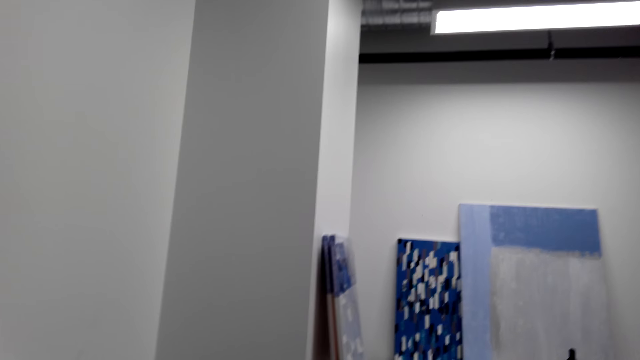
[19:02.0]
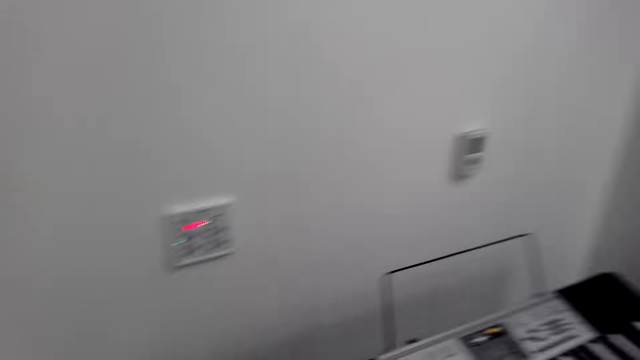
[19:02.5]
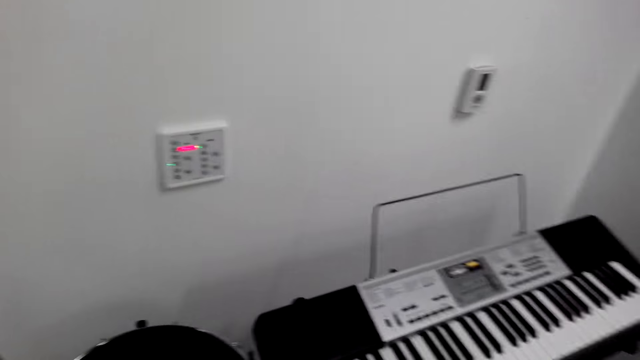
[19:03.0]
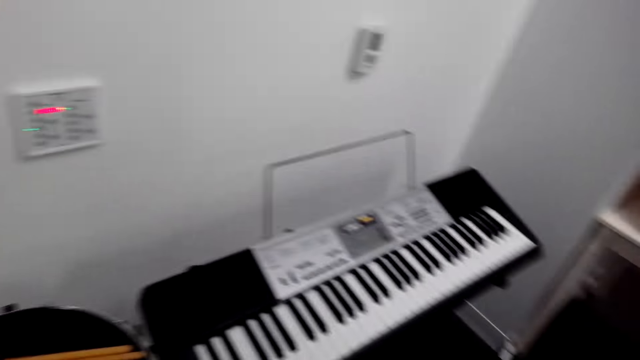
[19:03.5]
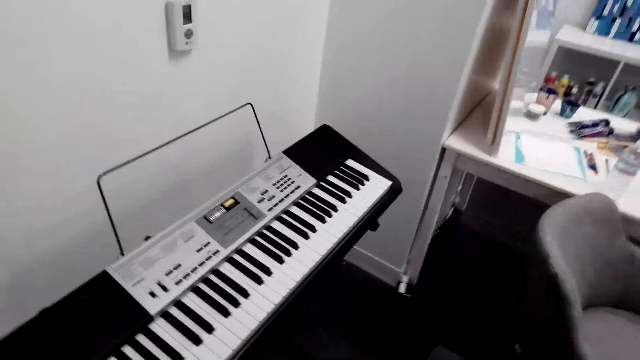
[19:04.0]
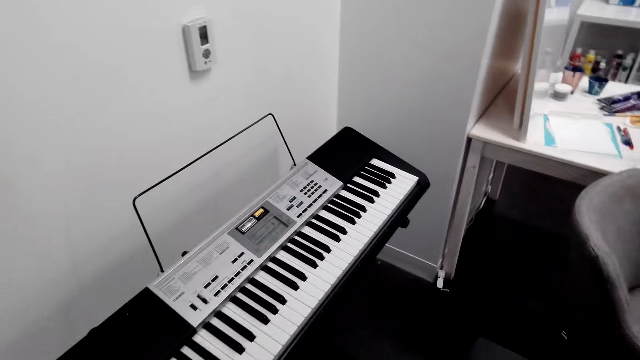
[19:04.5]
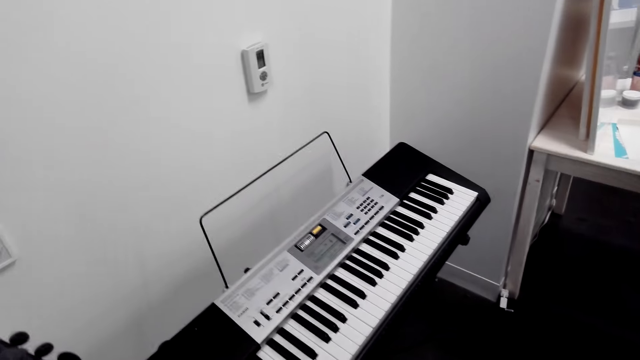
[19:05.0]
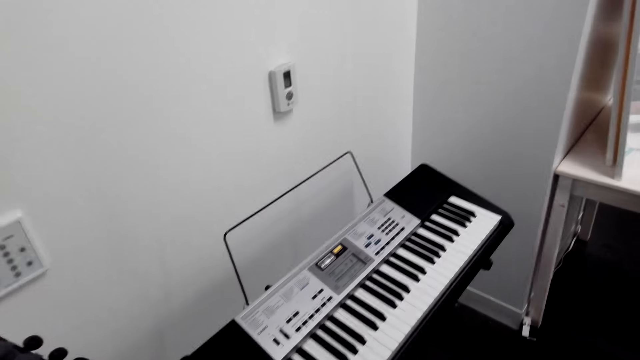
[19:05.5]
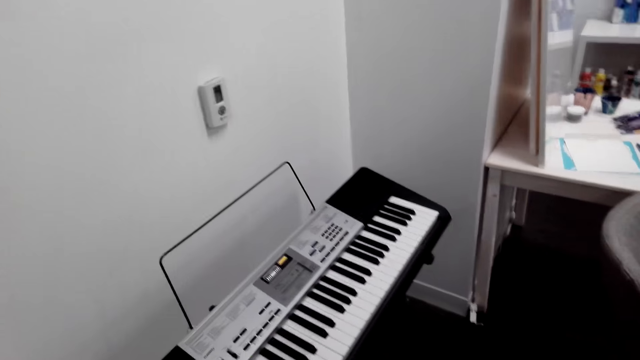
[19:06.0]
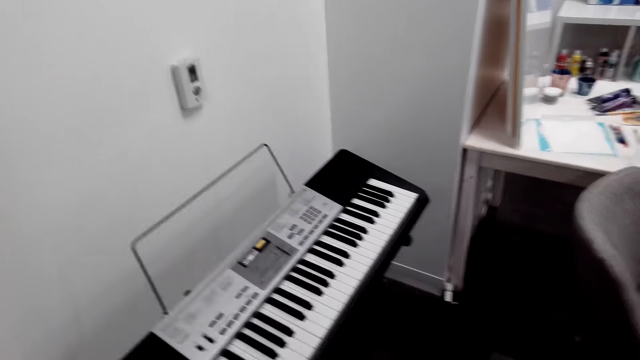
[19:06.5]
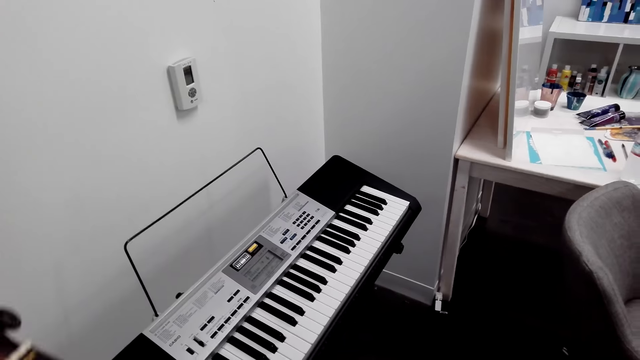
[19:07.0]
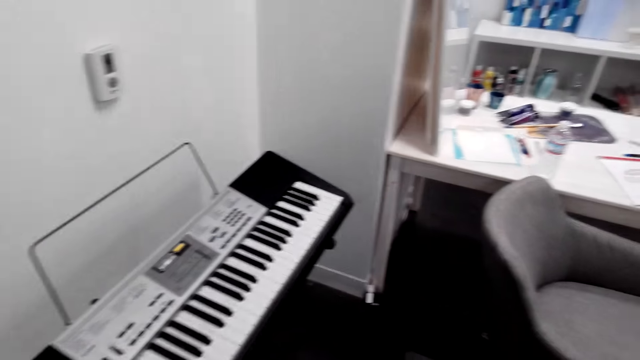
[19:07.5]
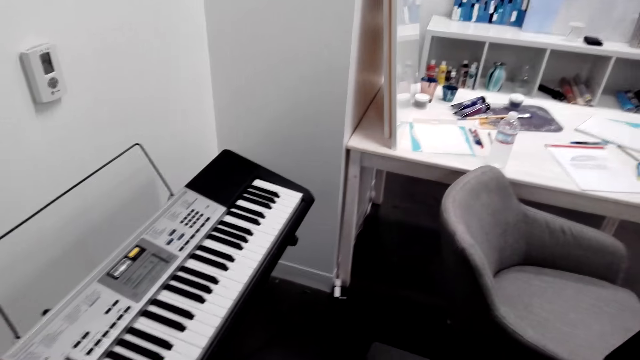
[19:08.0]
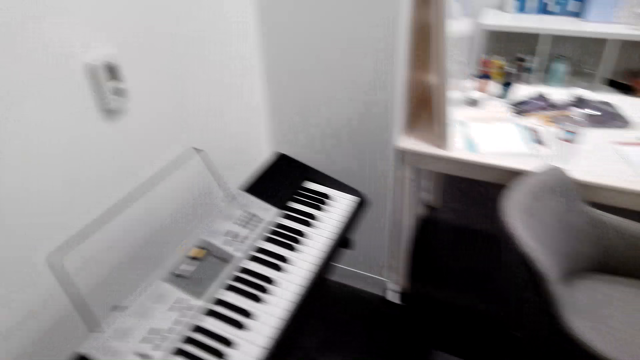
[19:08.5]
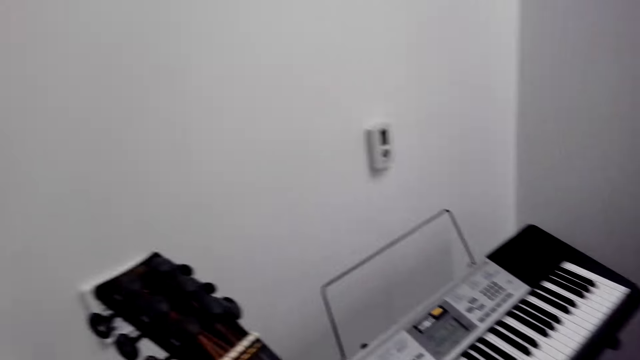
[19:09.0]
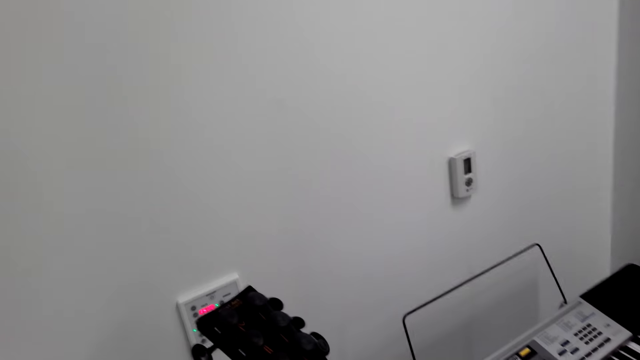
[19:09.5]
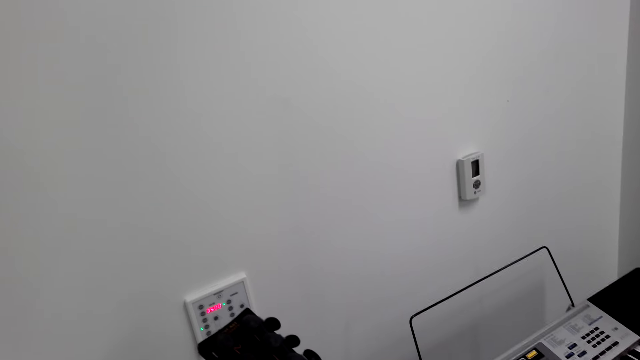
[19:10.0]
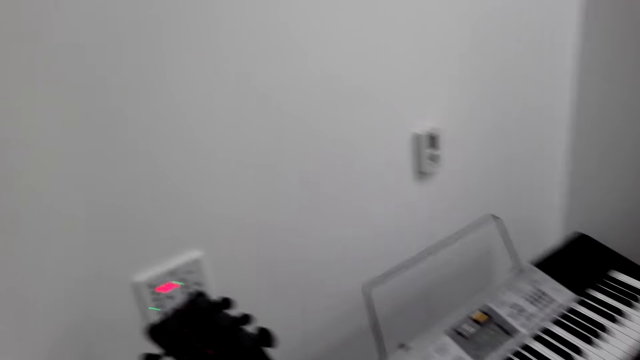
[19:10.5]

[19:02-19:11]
The camera wearer plays the guitar.

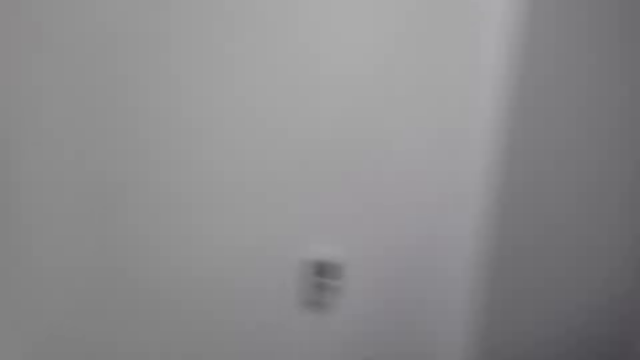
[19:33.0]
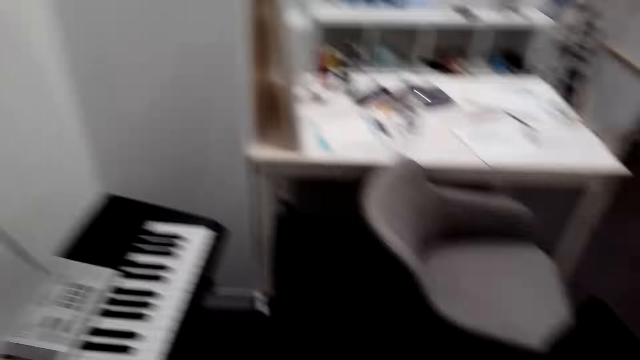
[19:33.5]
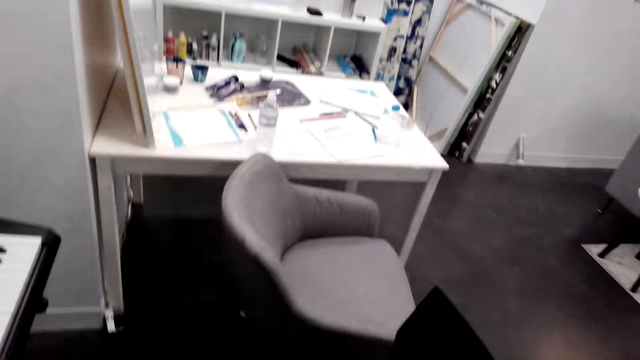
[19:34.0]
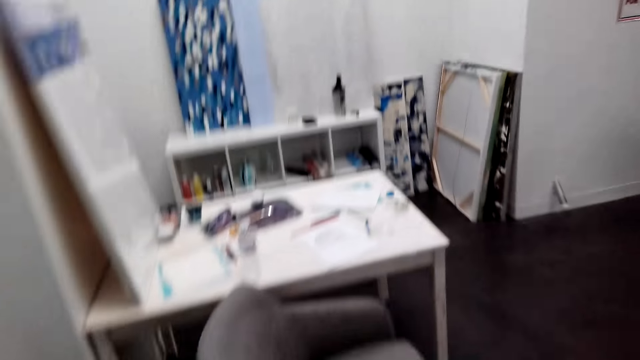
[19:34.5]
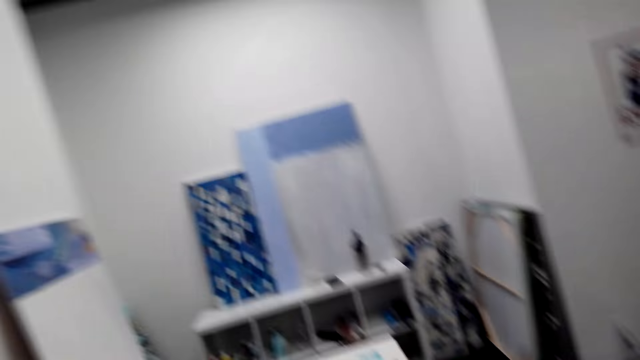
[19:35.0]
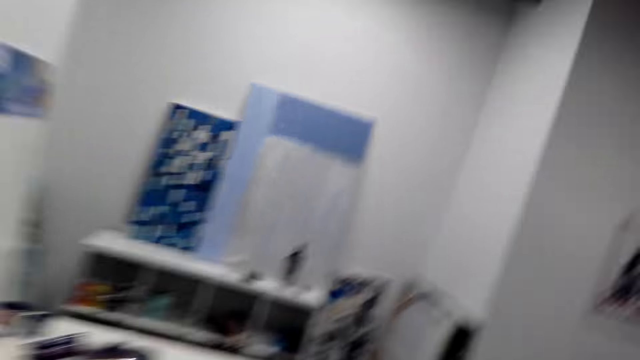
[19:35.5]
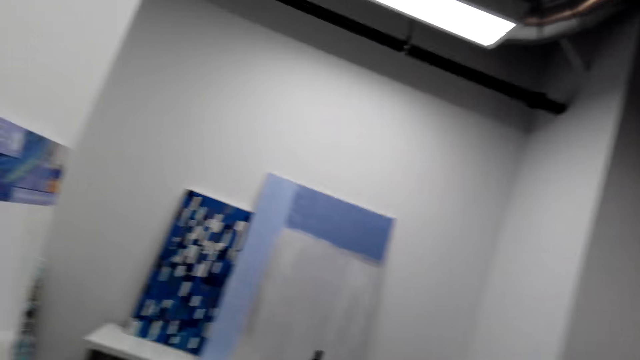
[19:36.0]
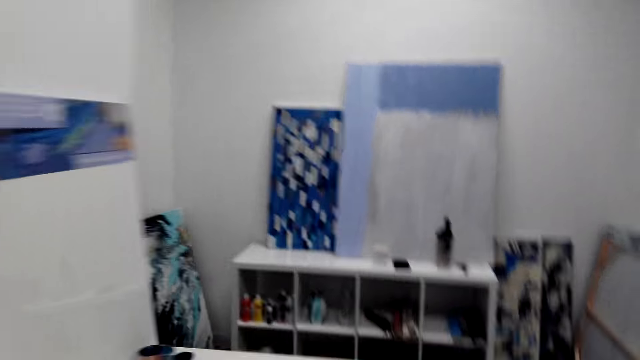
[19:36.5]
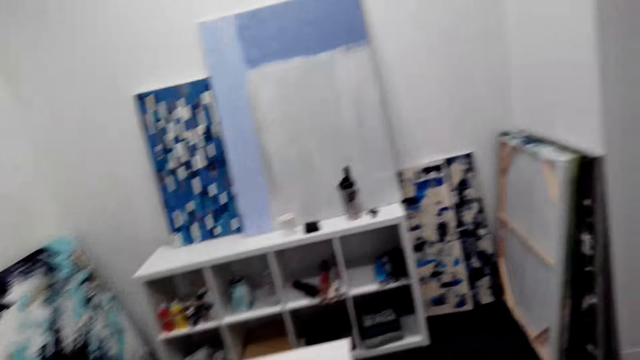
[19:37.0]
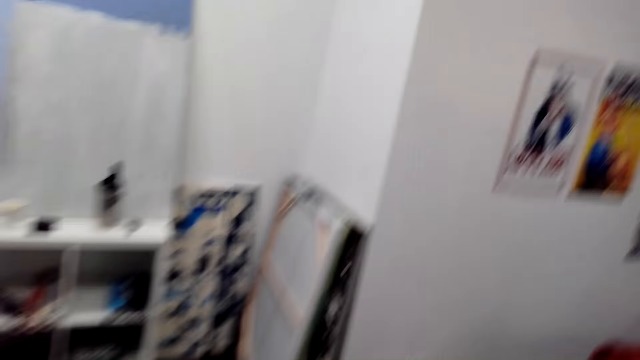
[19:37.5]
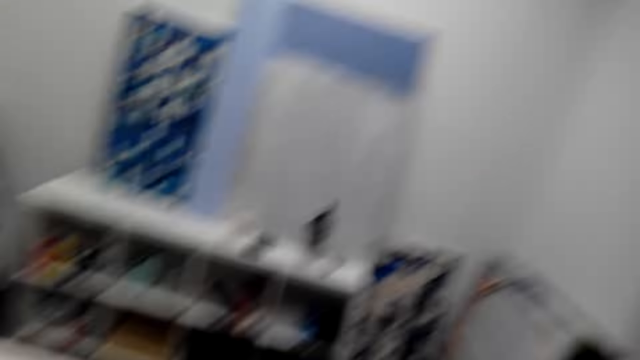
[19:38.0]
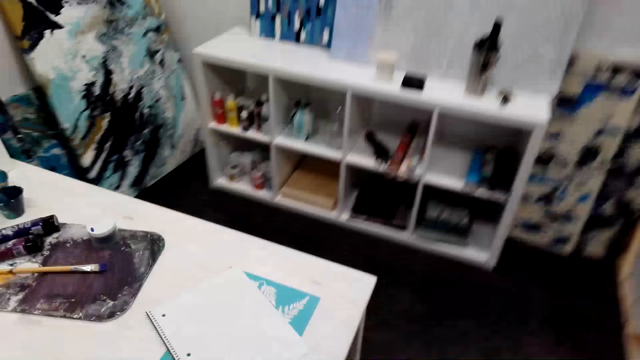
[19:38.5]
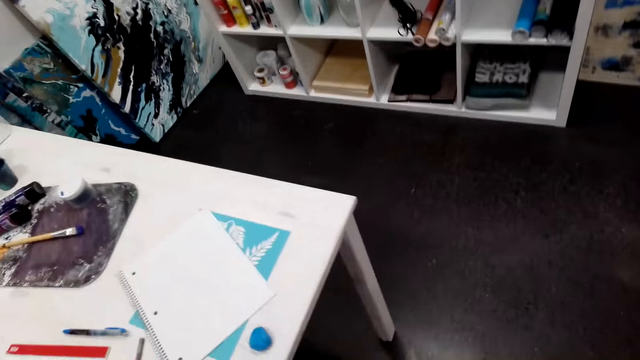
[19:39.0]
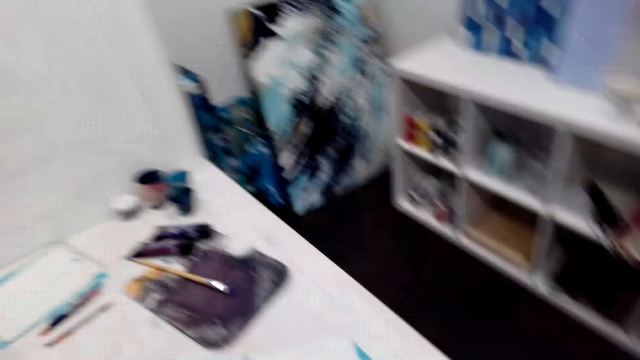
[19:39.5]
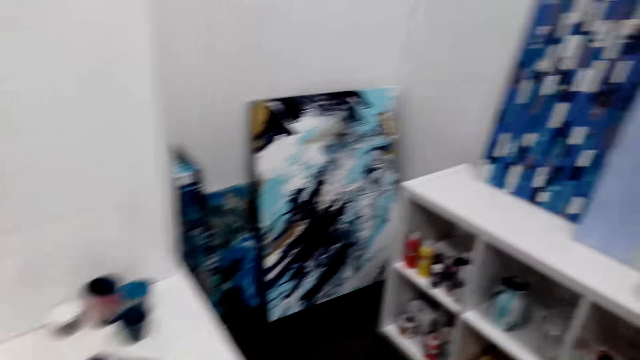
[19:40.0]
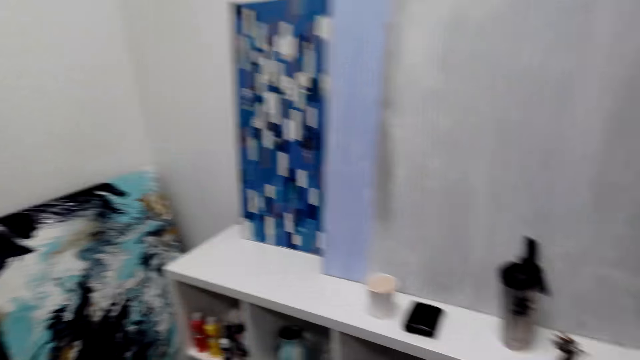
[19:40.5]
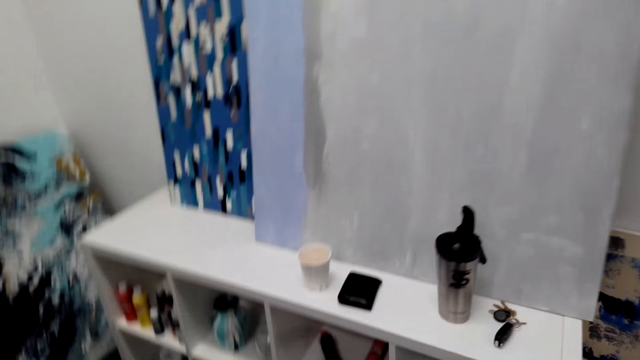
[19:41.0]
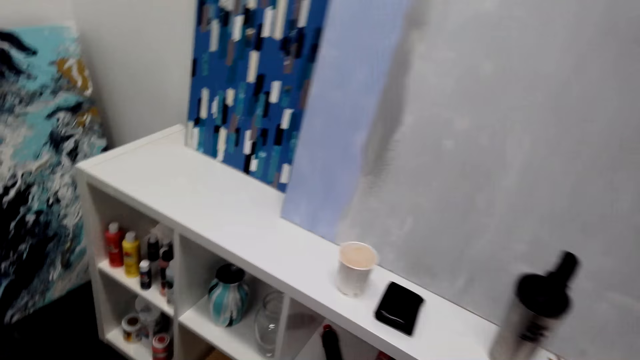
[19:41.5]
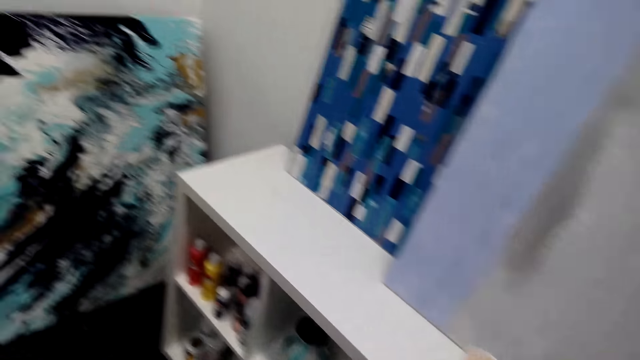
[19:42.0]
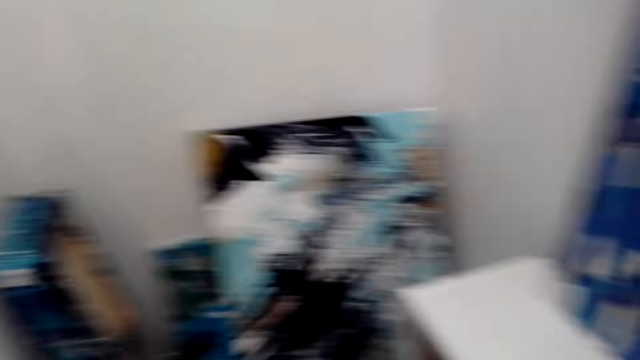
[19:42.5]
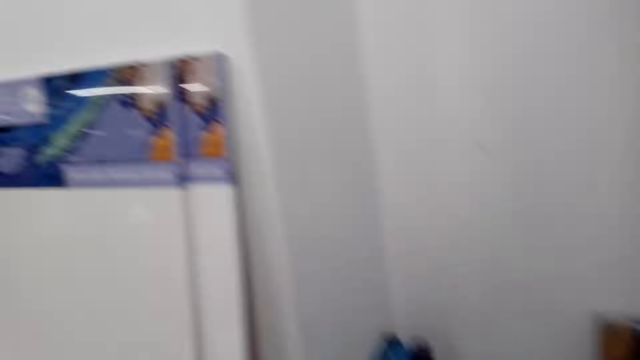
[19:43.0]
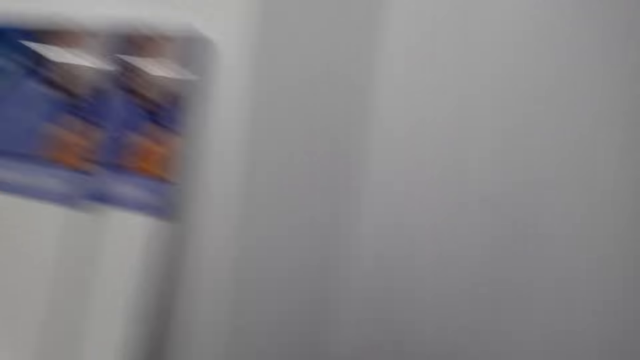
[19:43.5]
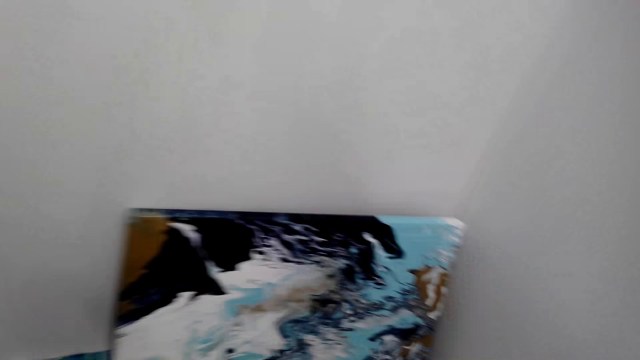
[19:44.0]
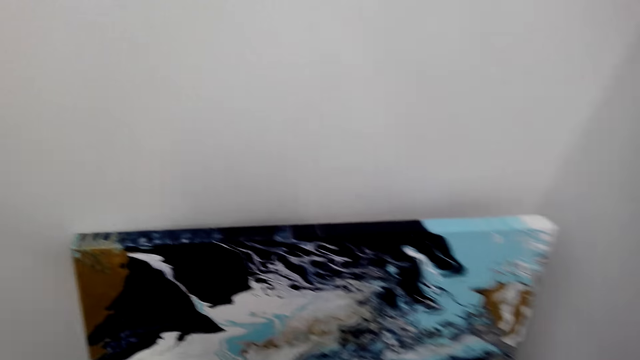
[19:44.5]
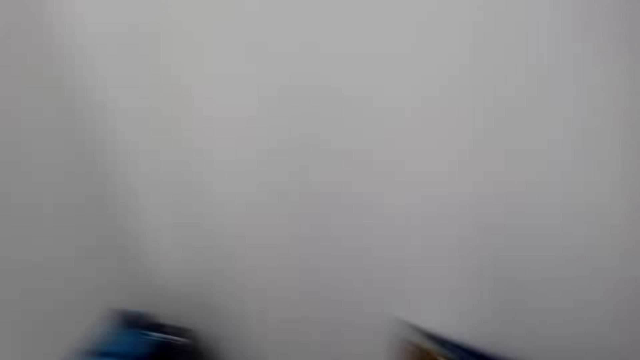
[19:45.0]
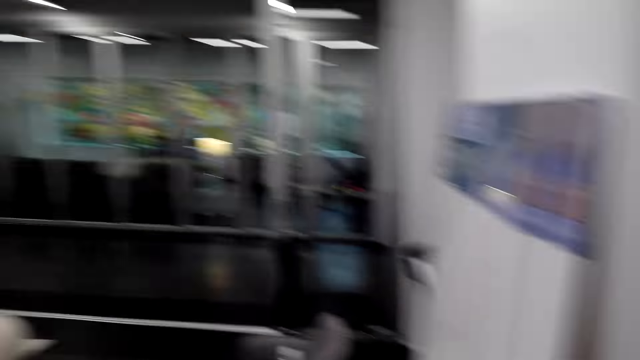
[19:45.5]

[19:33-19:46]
The camera wearer walks around. They move around the room. They play the guitar.
